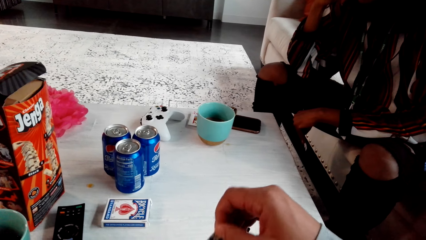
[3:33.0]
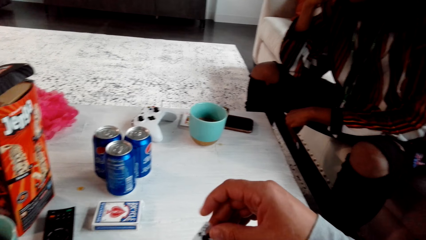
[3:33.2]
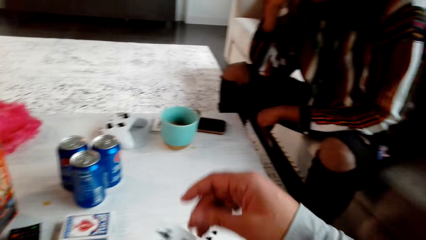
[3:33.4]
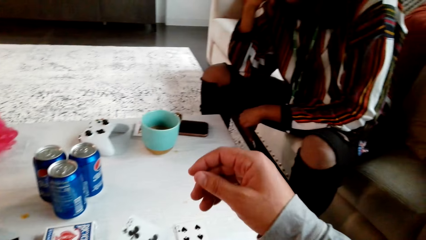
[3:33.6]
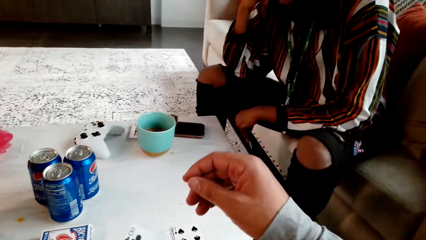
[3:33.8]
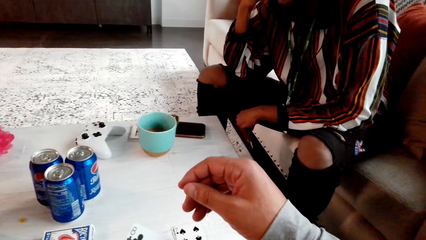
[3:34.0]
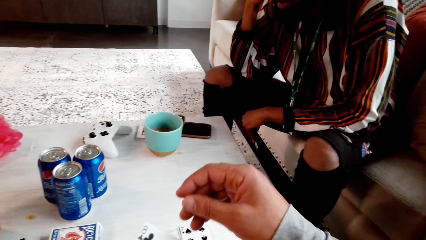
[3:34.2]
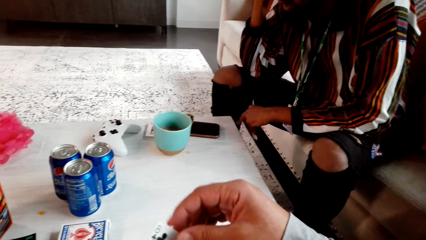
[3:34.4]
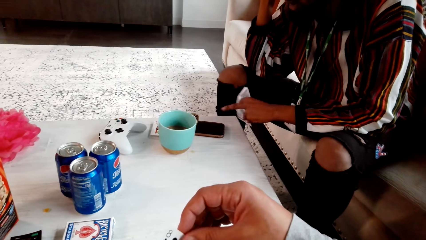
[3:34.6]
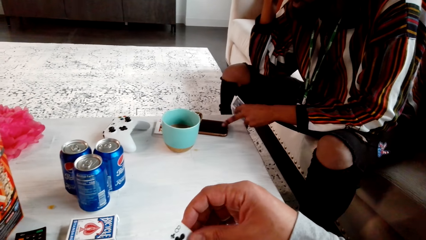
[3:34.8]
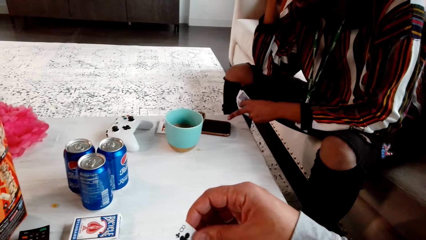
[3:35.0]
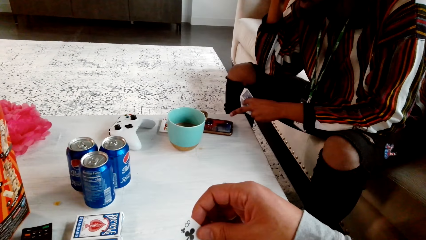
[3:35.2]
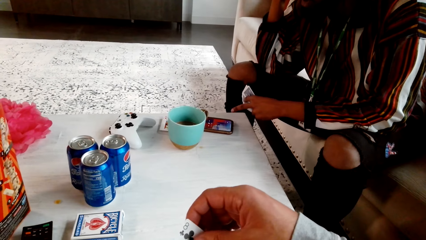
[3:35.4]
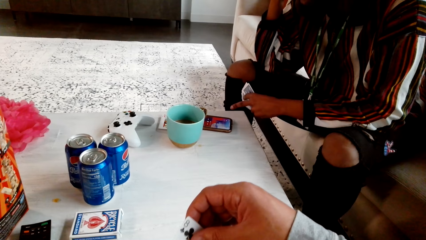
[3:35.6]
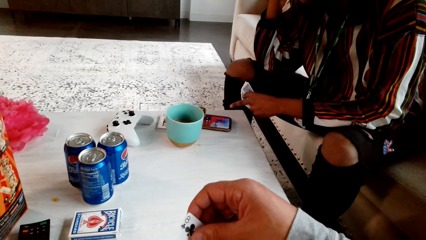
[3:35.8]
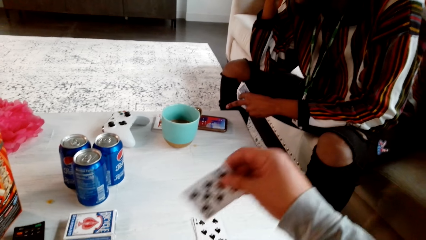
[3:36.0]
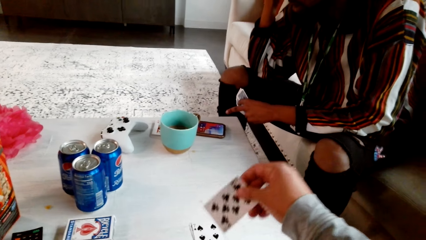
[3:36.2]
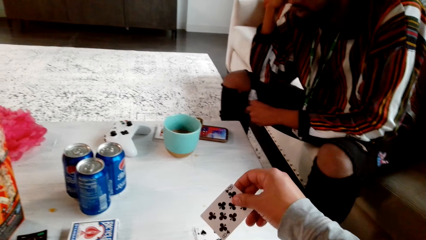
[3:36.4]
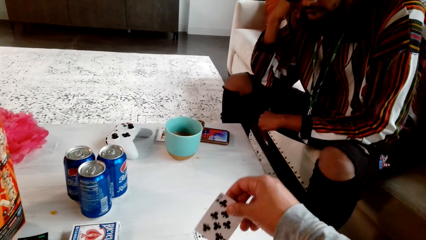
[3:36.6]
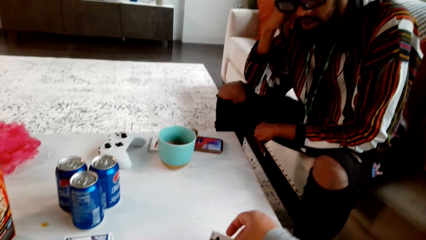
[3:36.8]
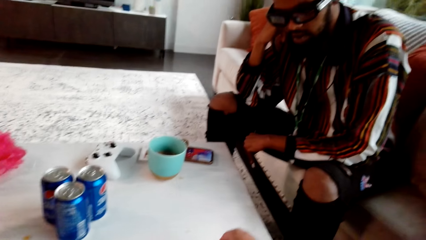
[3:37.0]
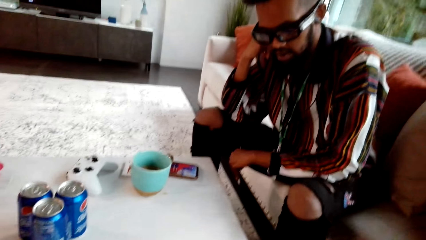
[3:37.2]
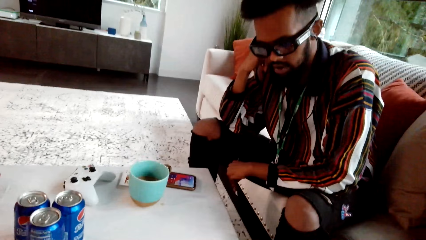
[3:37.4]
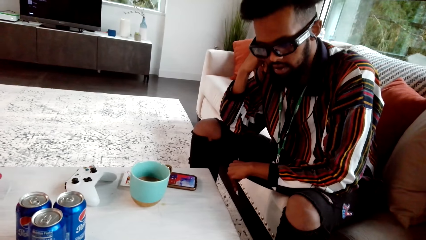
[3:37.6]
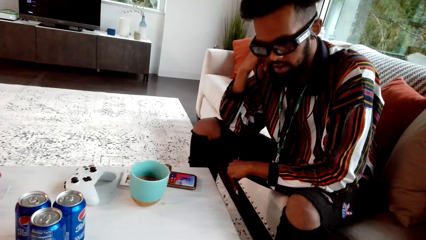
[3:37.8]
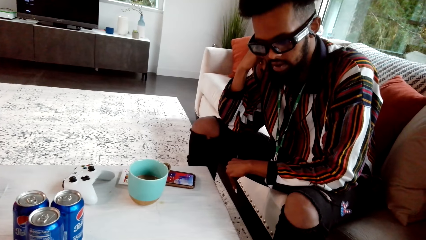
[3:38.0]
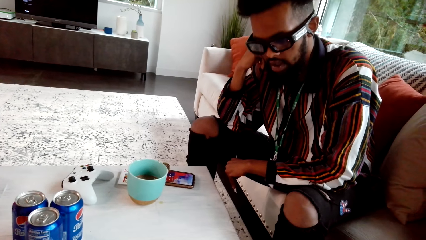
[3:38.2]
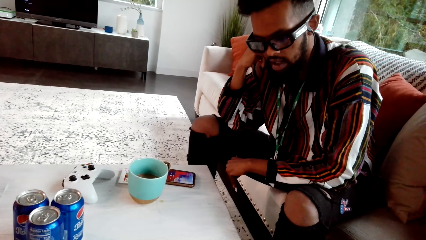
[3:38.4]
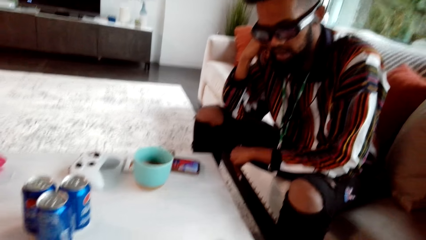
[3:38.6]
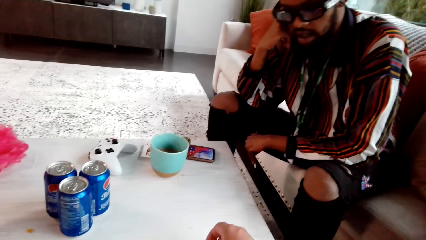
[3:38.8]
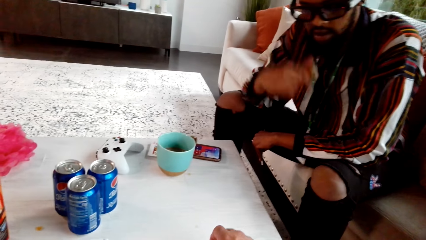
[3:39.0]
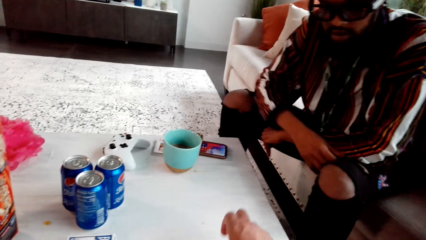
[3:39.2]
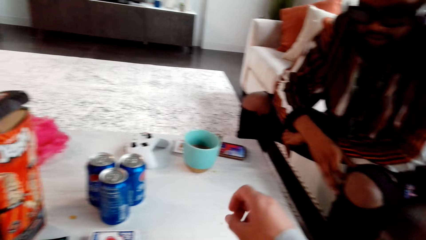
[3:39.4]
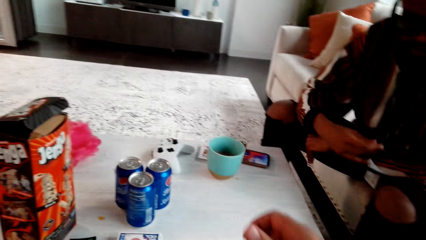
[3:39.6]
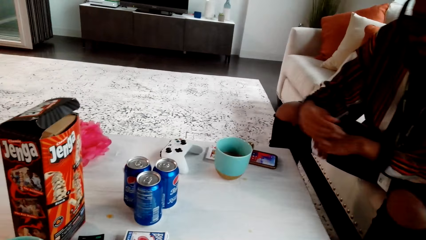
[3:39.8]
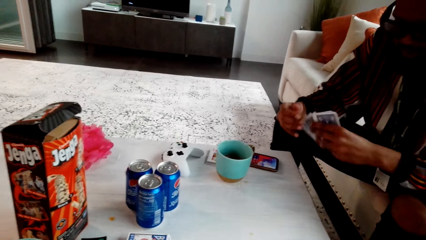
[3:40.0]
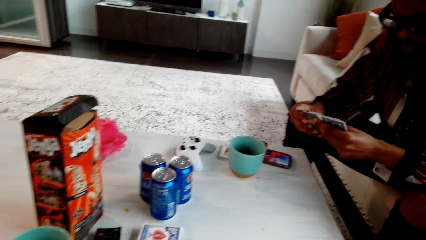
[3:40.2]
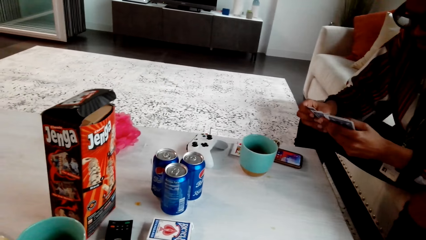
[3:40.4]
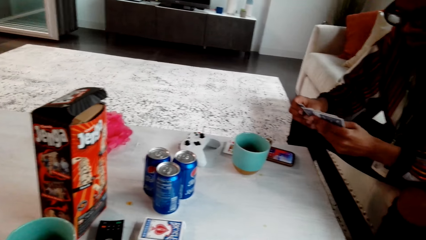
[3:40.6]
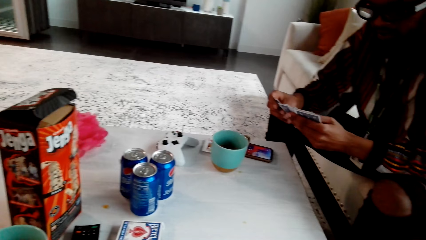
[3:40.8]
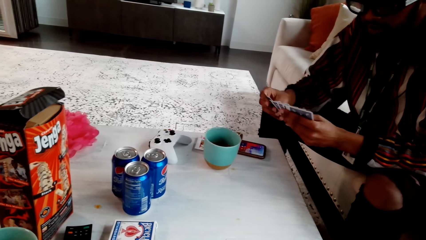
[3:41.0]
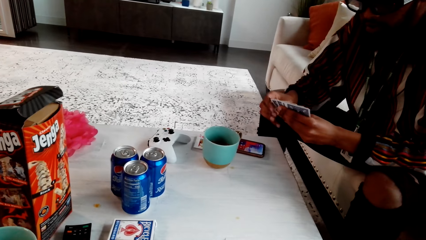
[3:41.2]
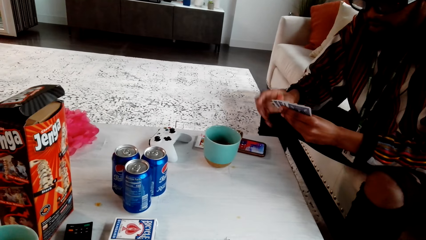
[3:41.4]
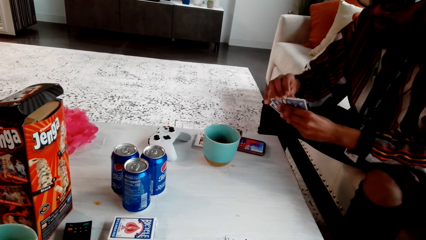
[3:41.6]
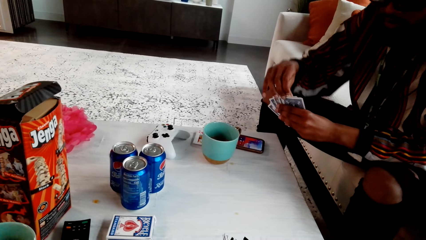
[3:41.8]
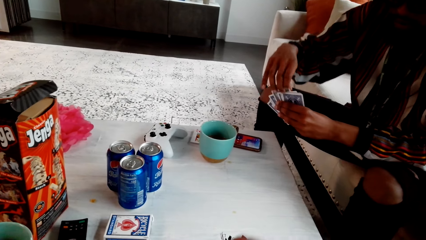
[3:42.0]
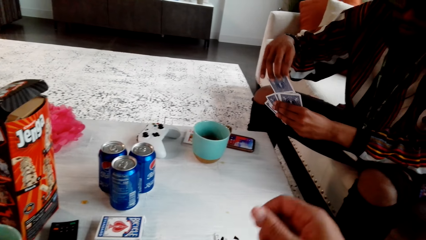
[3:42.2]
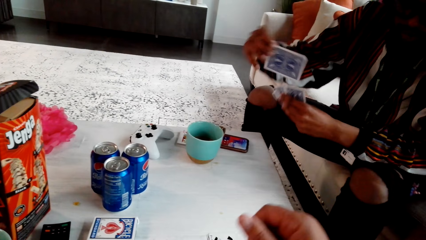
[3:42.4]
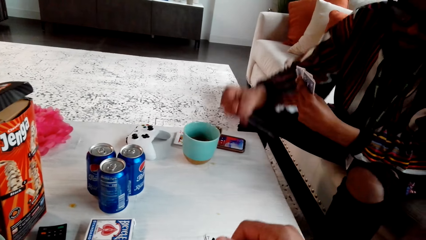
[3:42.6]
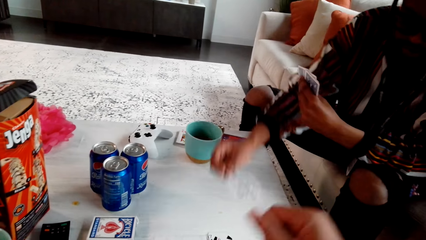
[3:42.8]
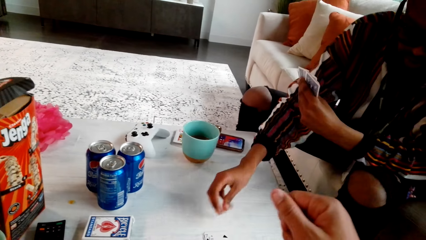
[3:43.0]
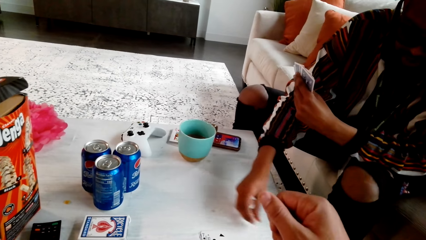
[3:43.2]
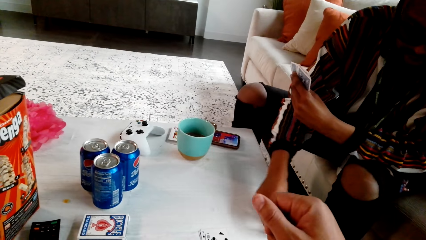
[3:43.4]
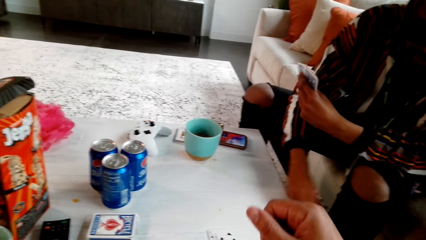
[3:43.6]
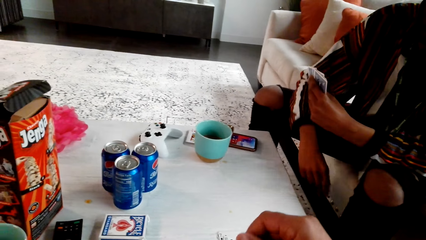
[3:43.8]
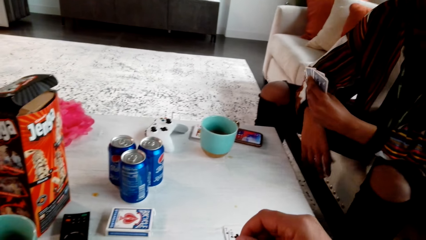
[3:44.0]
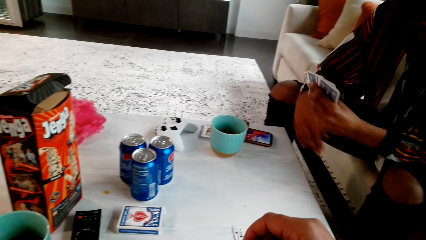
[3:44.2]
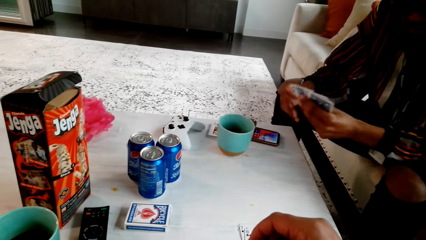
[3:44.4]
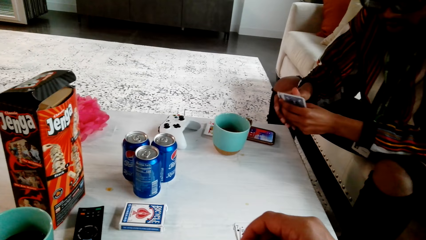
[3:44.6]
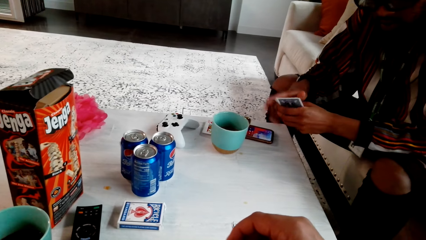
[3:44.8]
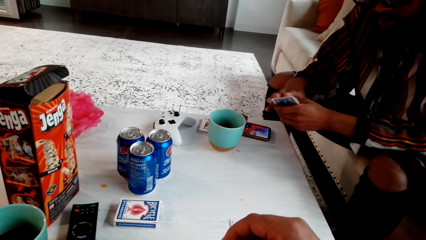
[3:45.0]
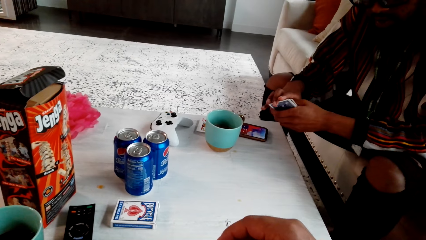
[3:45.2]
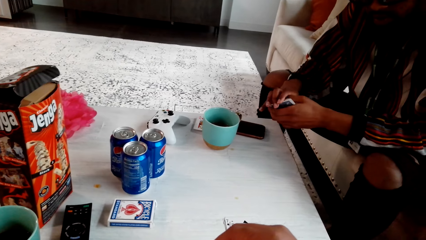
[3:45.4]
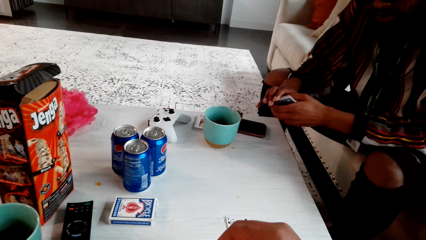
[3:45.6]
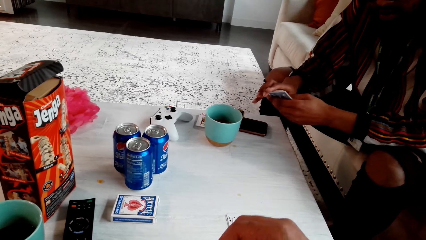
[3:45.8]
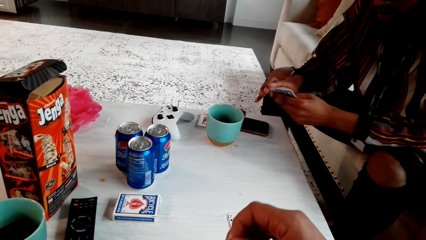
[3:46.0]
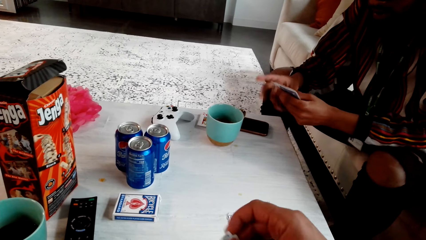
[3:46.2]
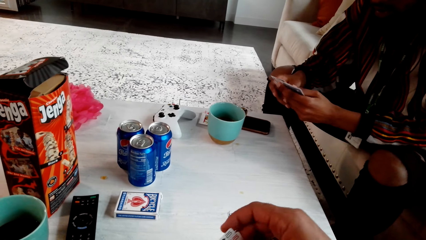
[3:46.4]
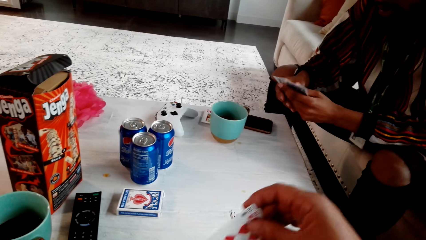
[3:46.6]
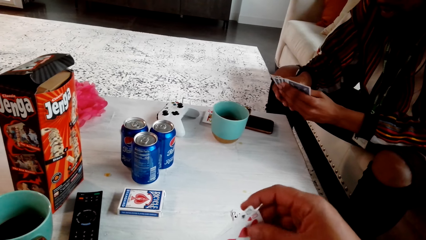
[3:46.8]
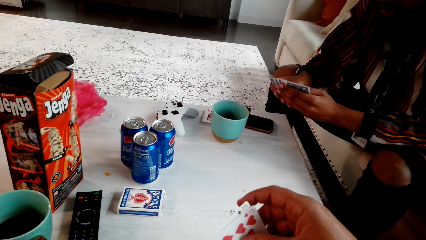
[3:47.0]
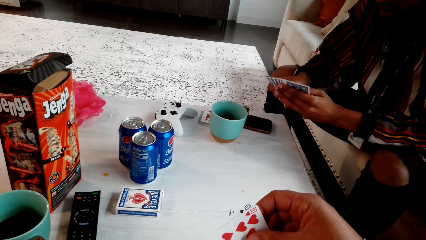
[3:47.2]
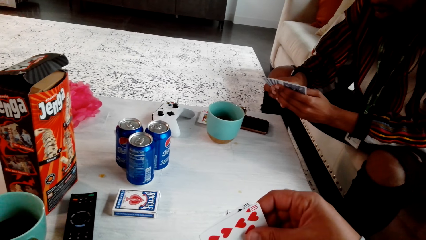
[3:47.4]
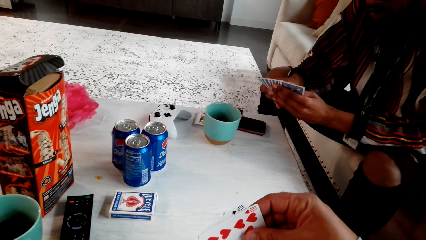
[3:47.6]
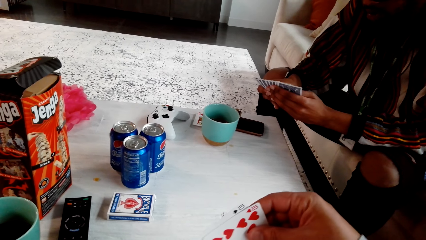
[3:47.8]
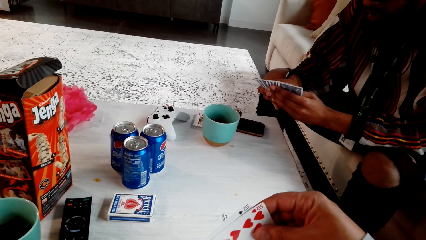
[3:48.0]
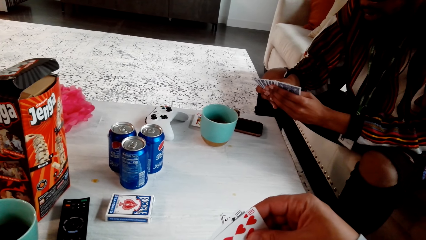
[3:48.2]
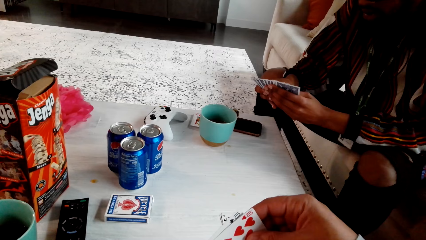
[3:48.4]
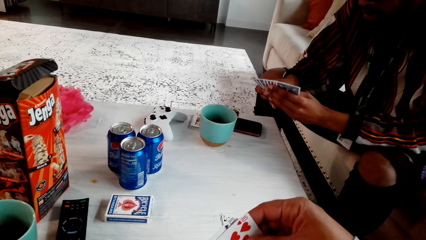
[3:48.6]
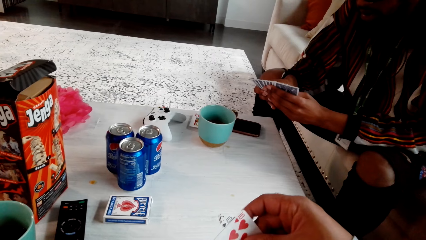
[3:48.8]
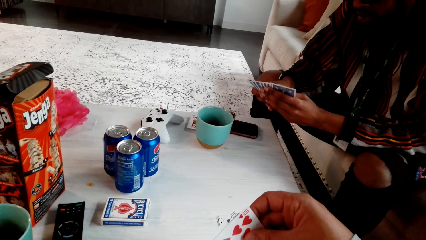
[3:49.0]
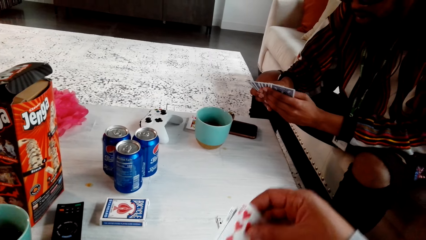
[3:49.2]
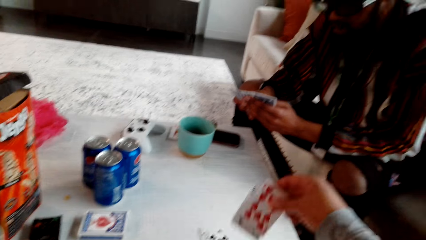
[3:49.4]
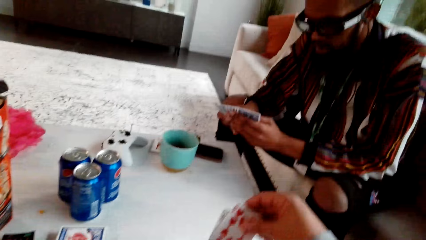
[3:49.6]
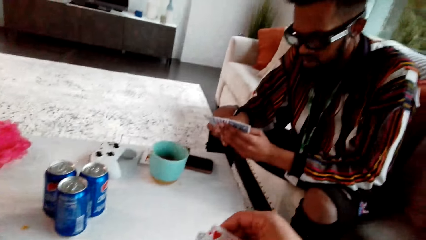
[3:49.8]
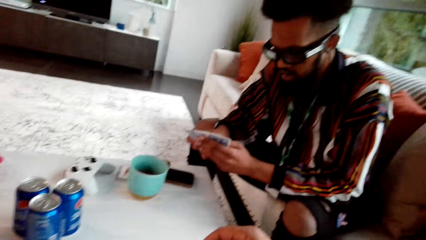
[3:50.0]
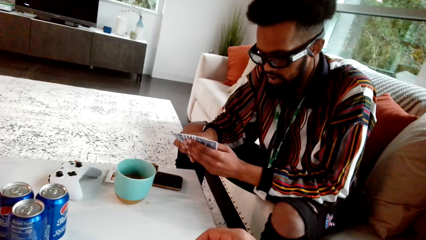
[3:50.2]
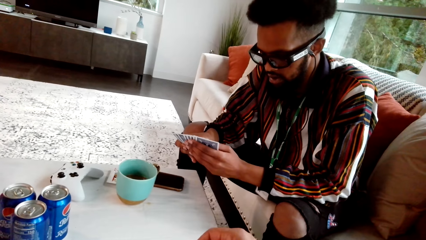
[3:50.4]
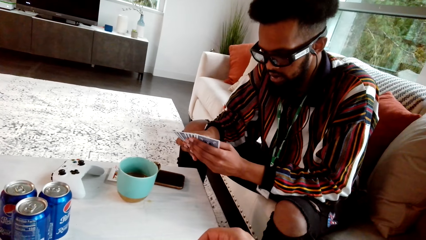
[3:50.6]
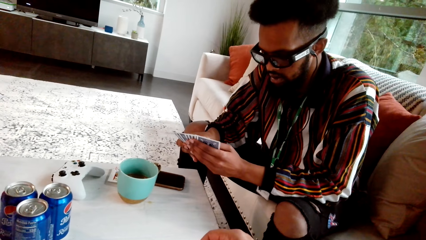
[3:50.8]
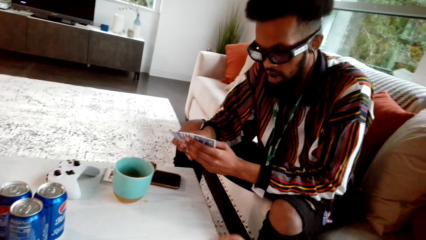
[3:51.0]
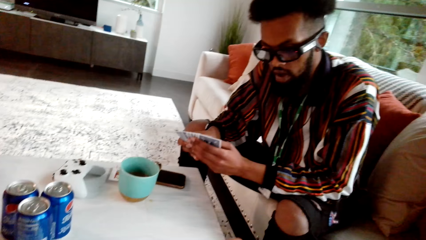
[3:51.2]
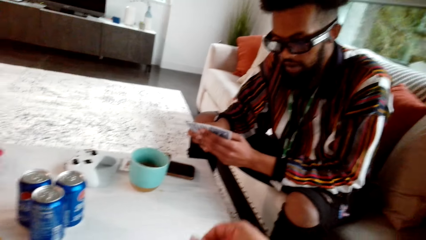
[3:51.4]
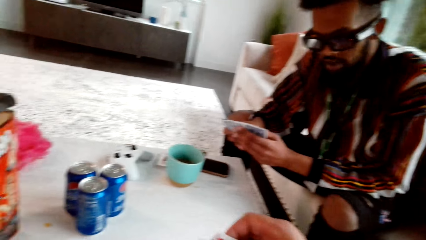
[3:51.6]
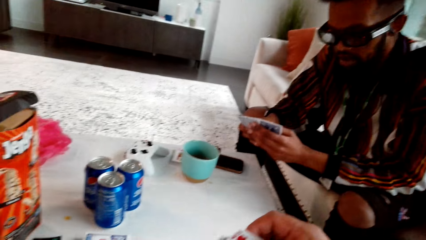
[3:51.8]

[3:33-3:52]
The camera wearer checks cards. A man talks with the camera wearer. The man checks his phone. The camera wearer picks up the cards. They talk with the man and play poker with the man. They drop the cards. The man checks a card. The camera wearer picks up the cards. The man drops the card. The camera wearer shuffles the card. They talk with the man. The man checks the card.
